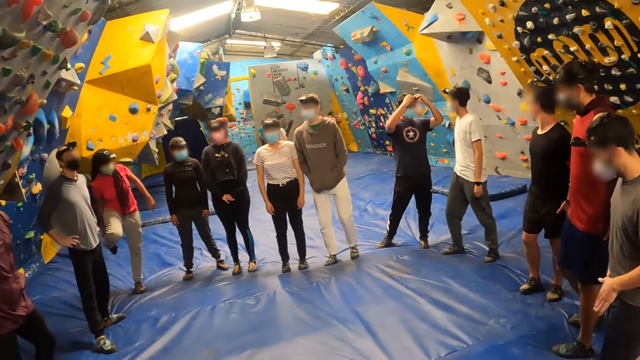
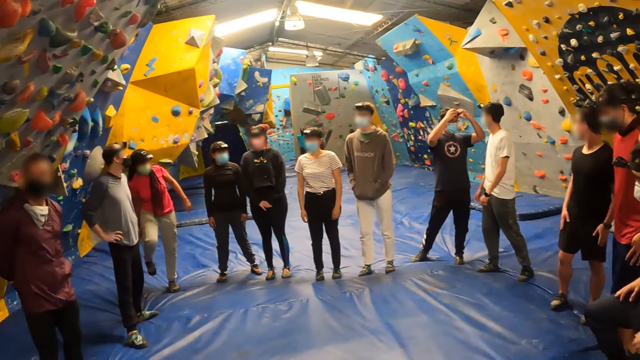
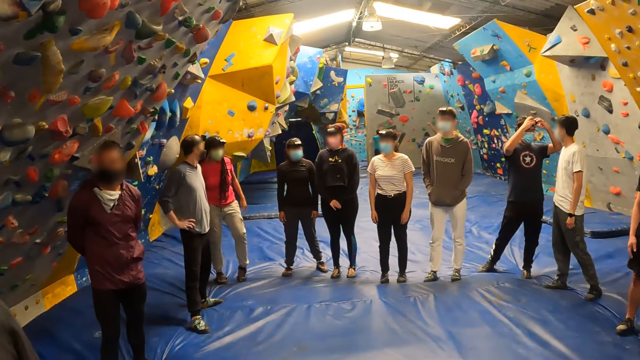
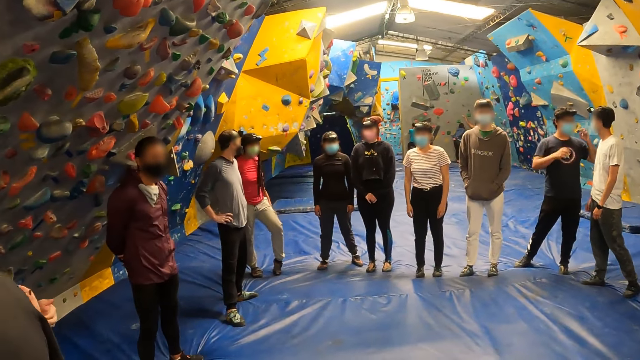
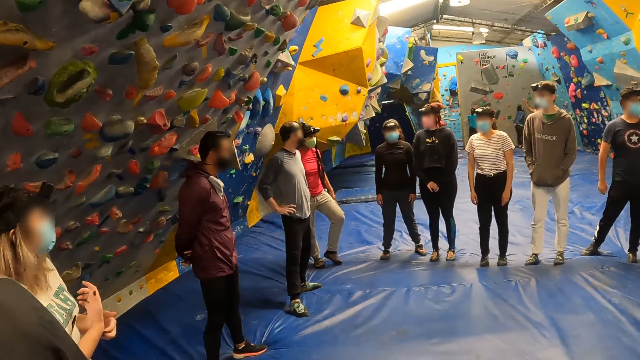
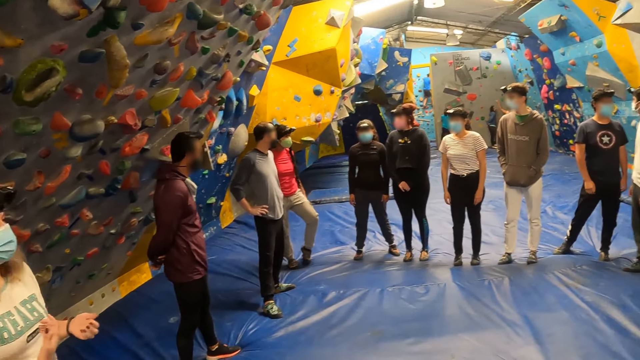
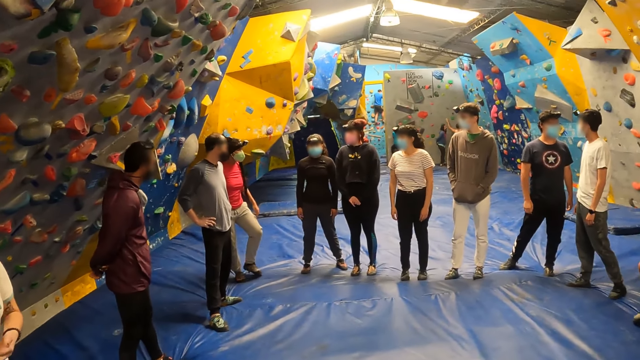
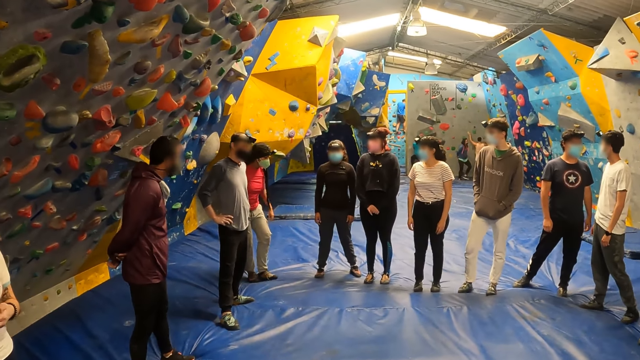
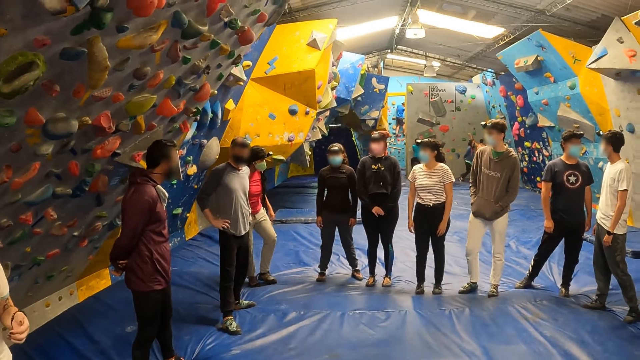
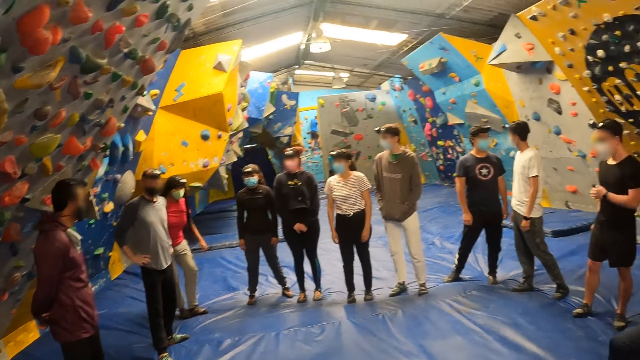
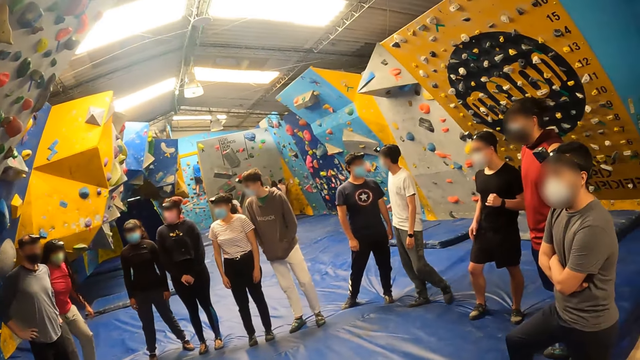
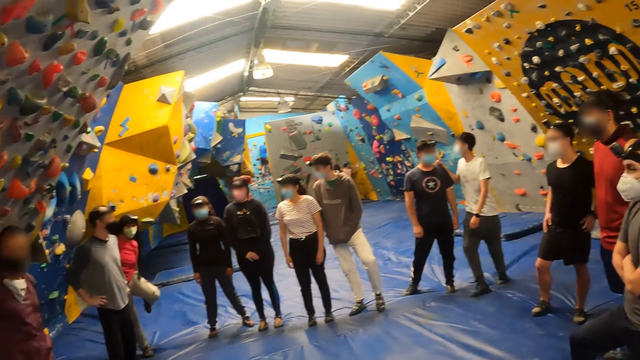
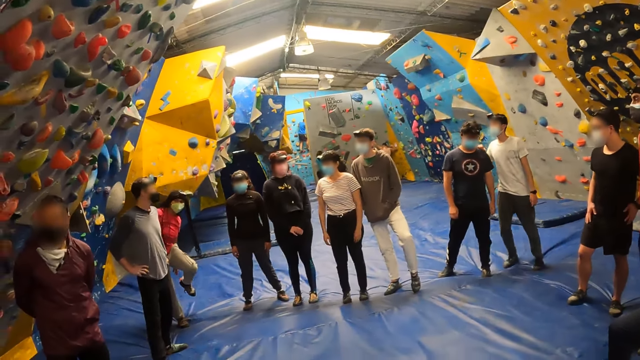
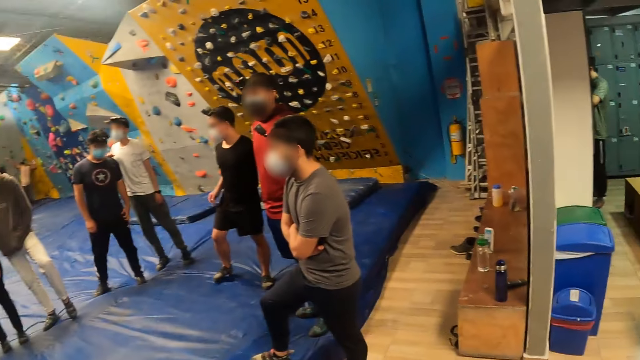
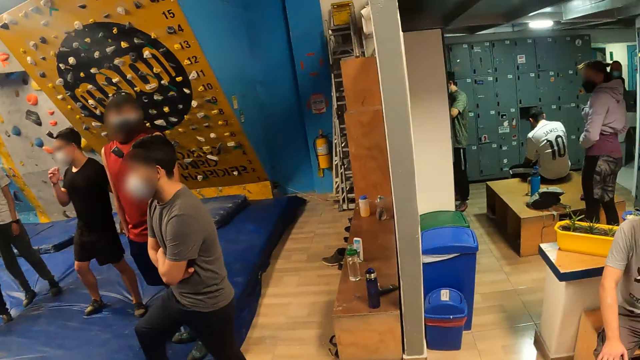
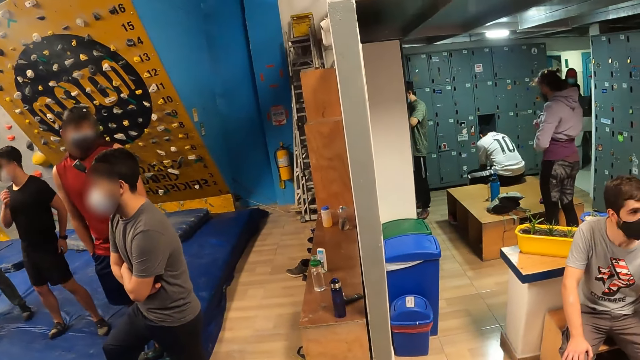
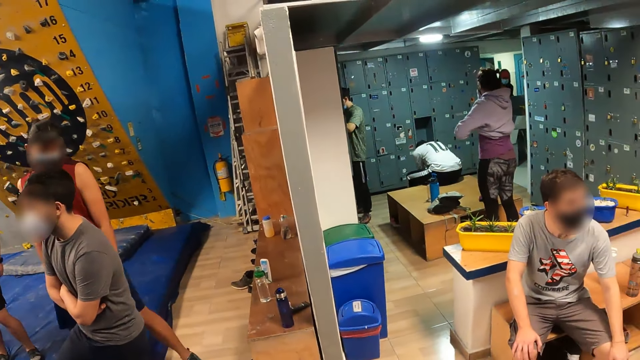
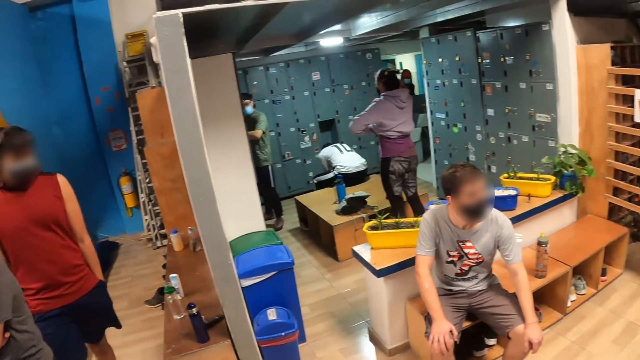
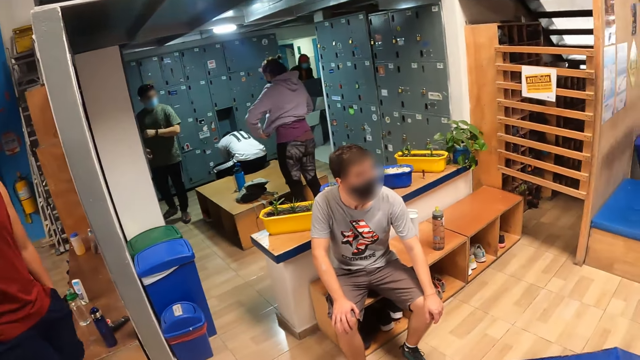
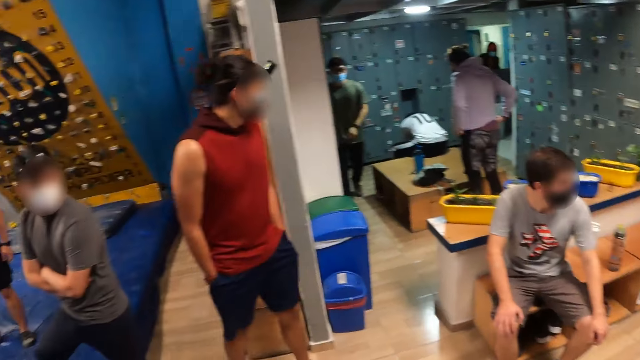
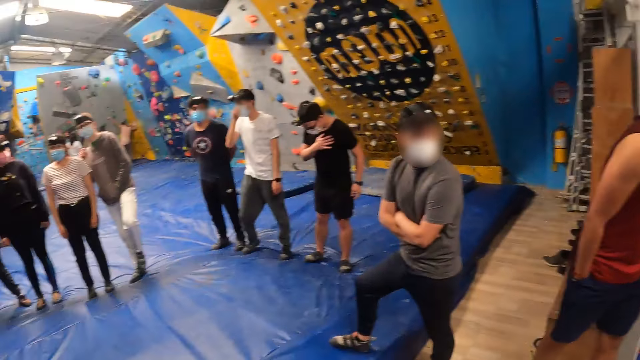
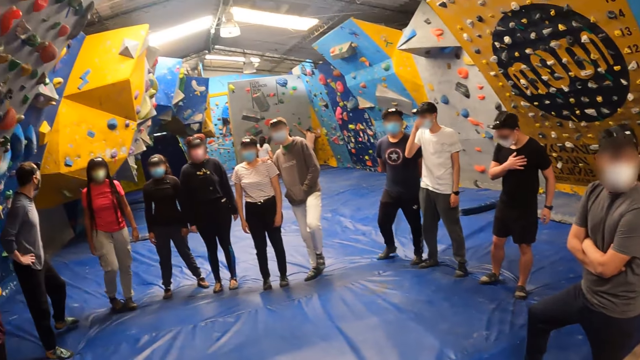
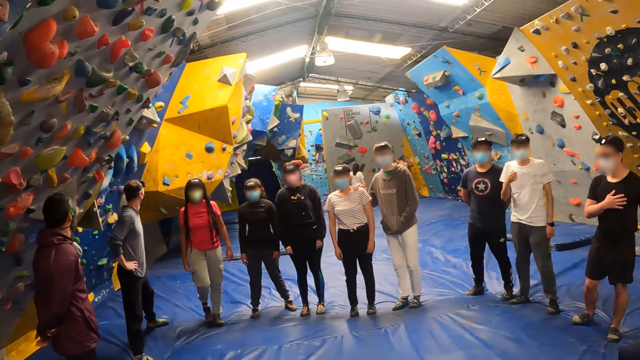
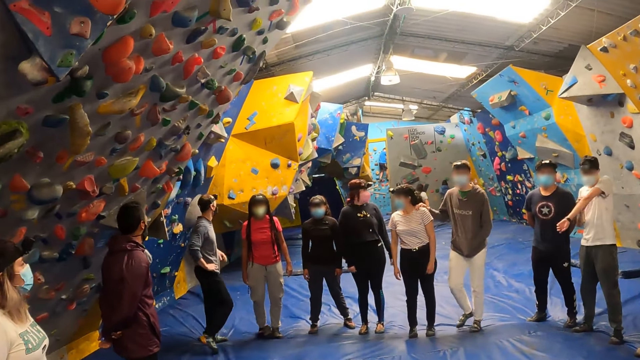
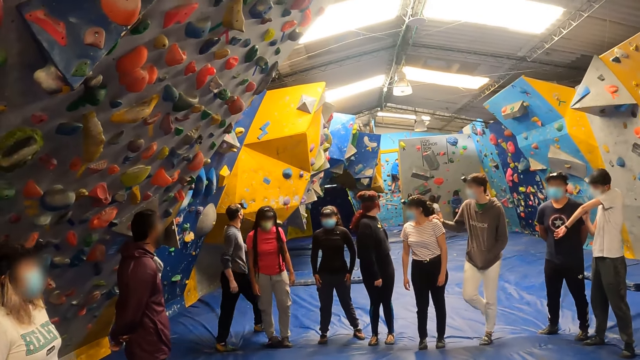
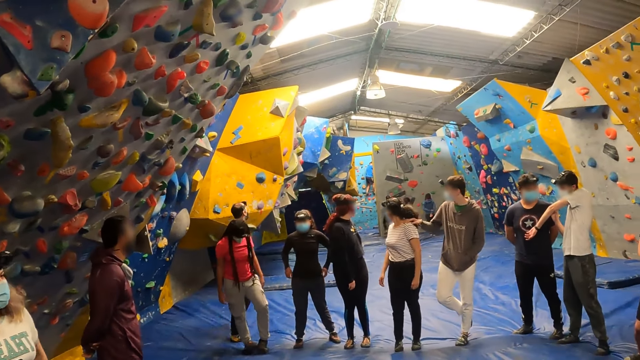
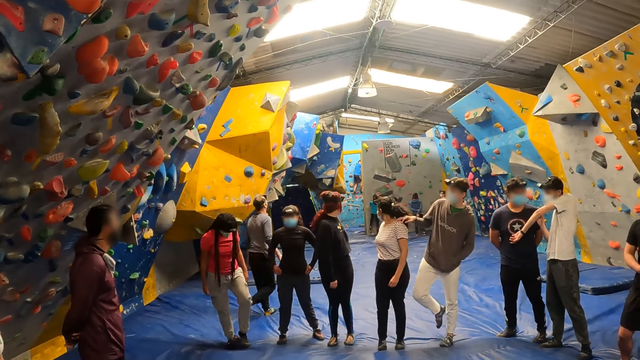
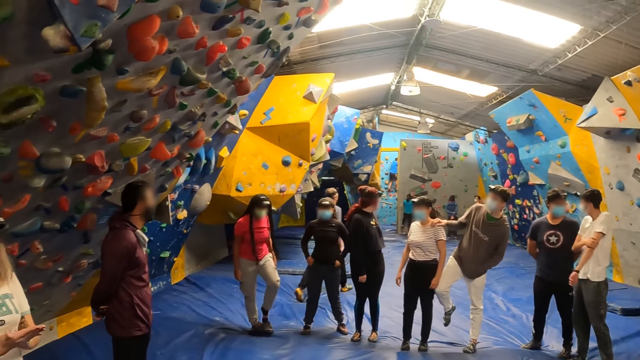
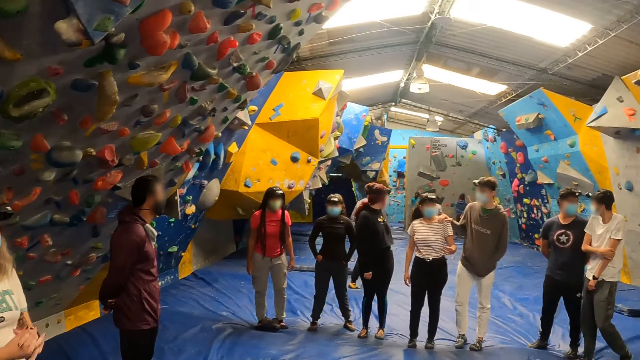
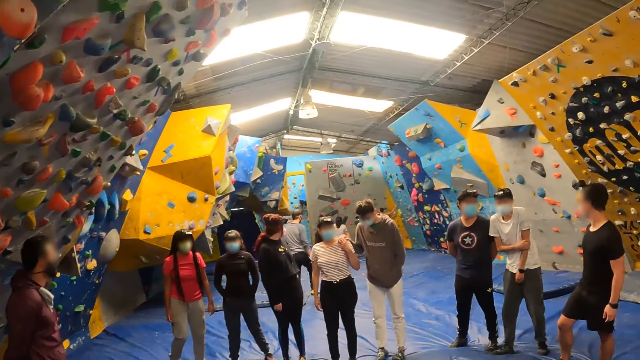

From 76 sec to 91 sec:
The camera wearer looks around. The gym instructor walks to the other end of the gym. Another man looks at the left hand.

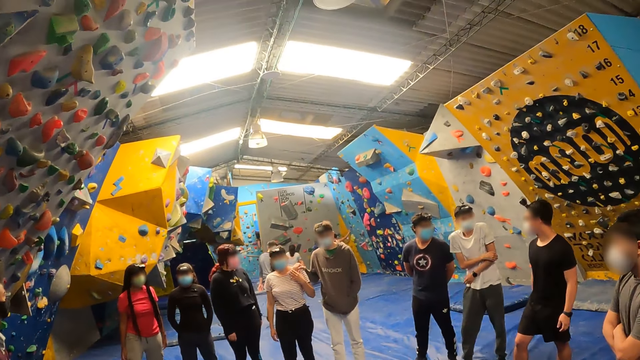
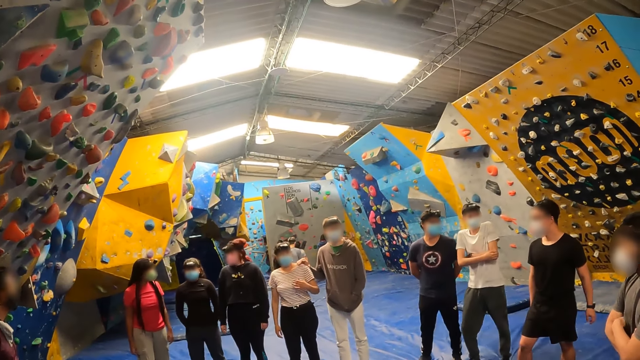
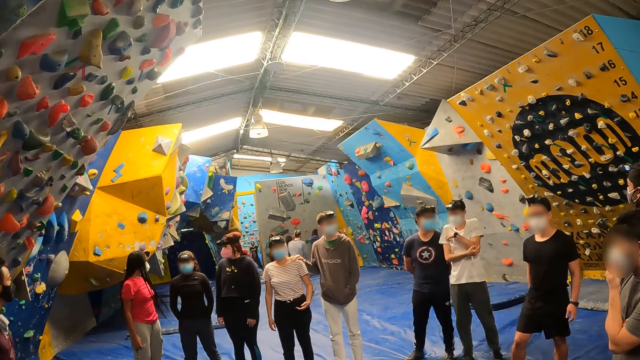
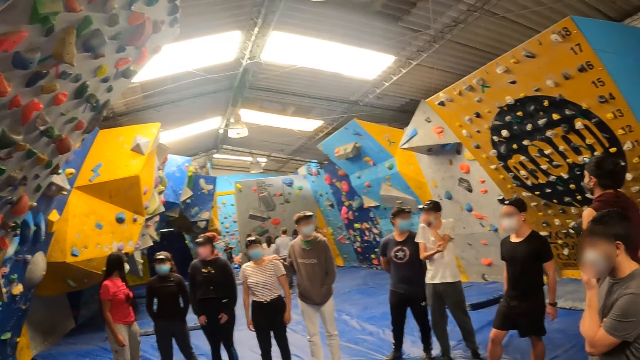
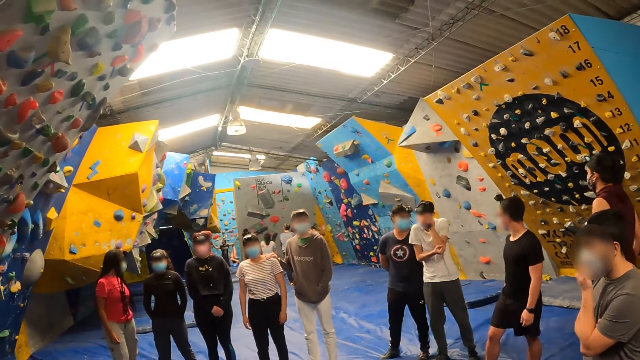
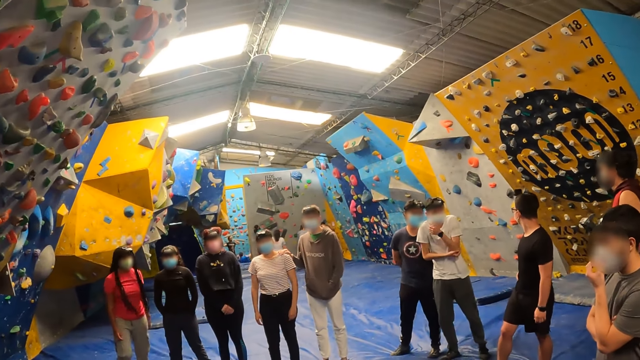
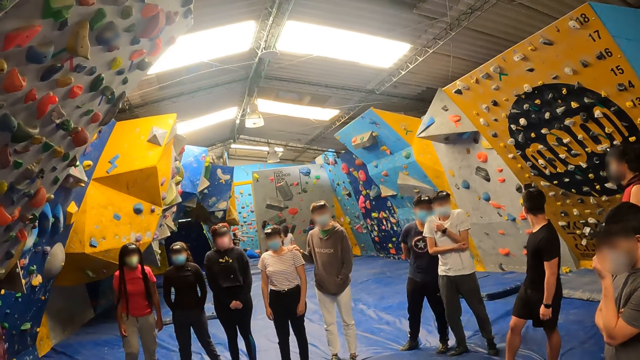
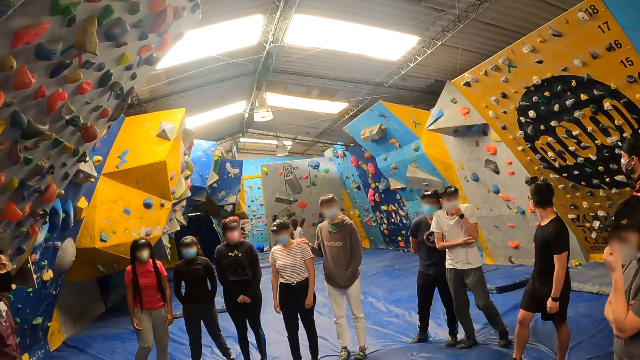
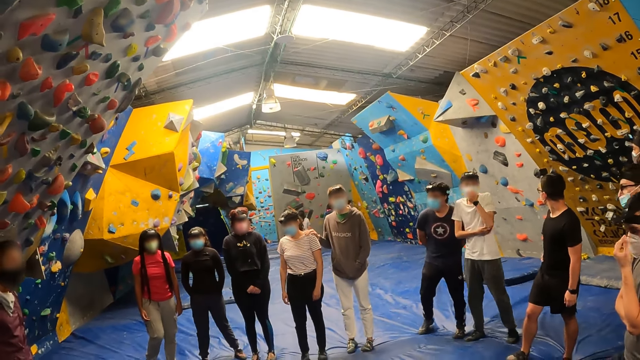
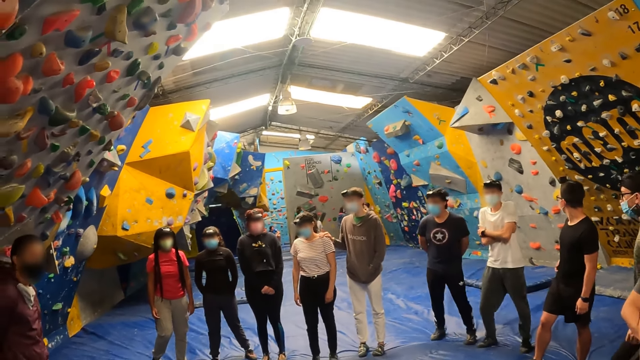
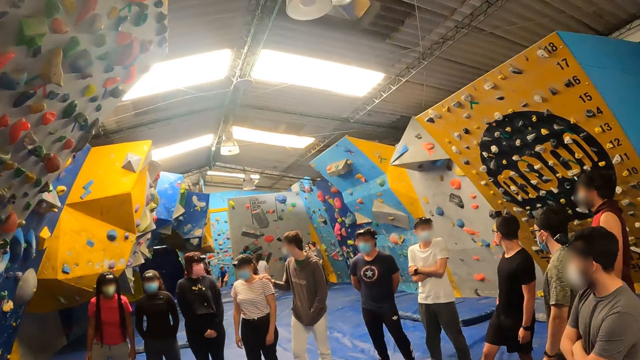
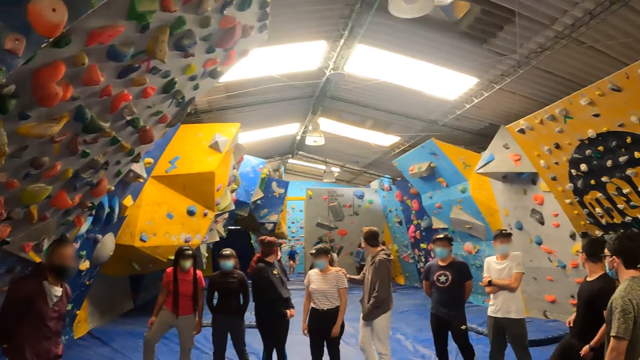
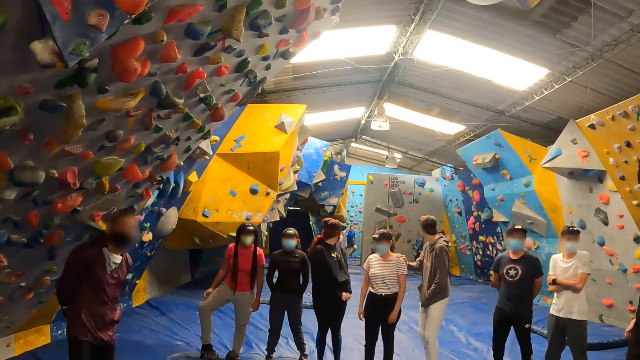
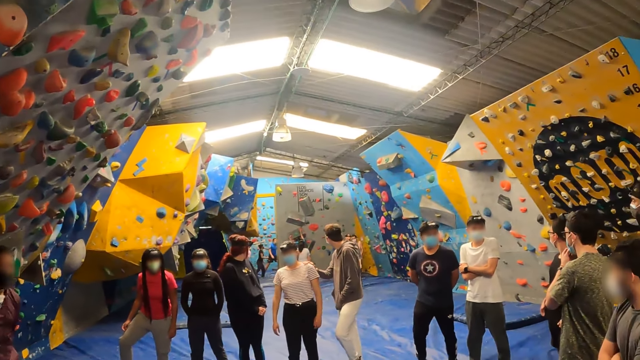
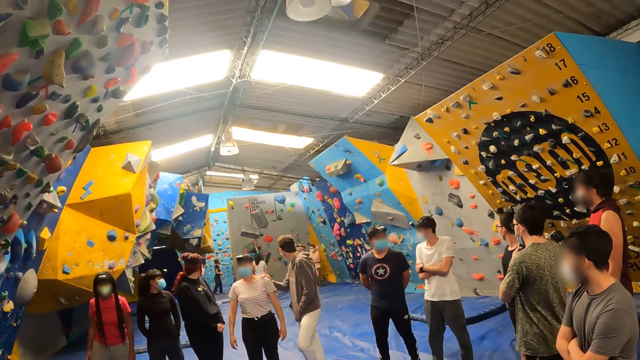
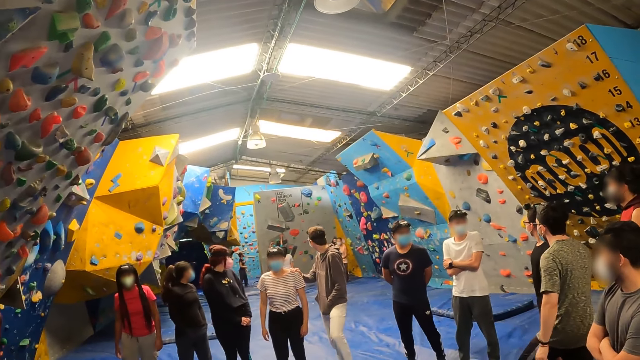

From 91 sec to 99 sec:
The gym instructor addresses people at the other end of the gym.
